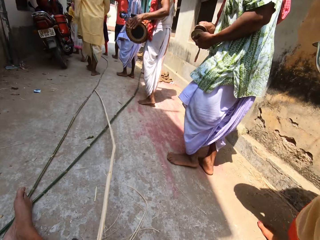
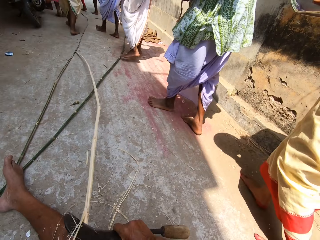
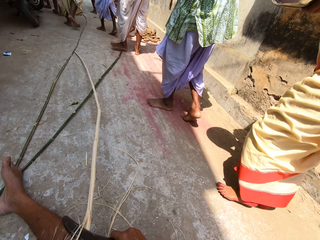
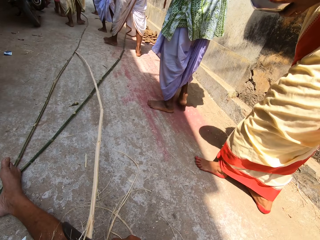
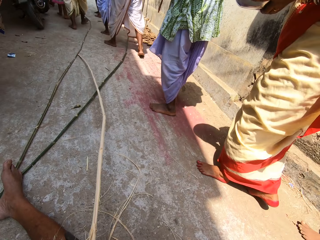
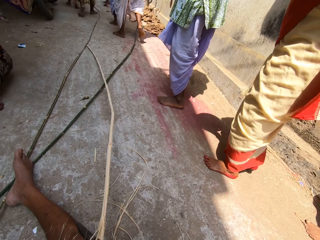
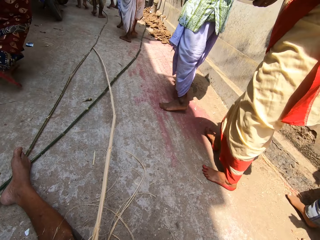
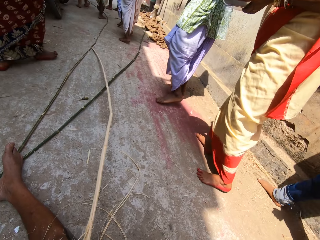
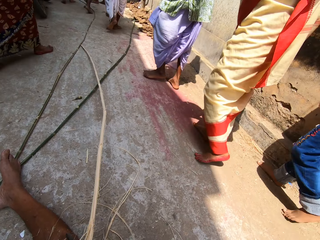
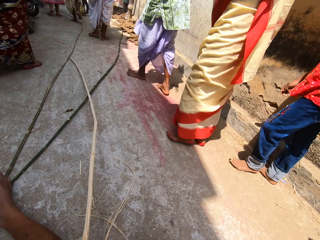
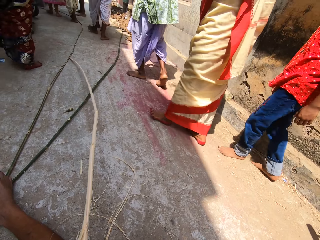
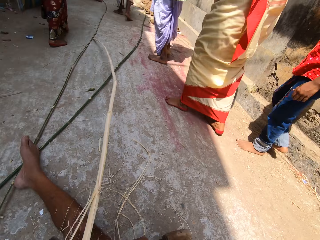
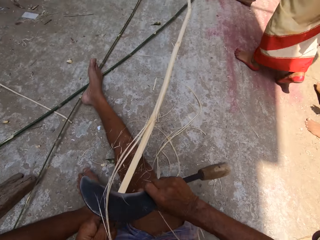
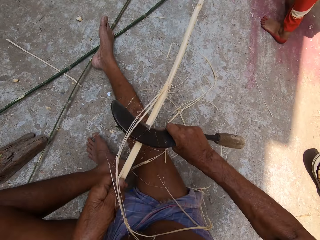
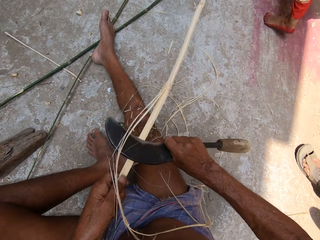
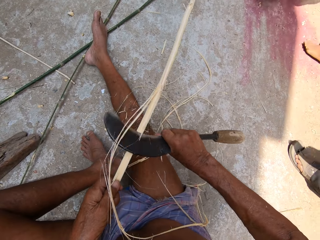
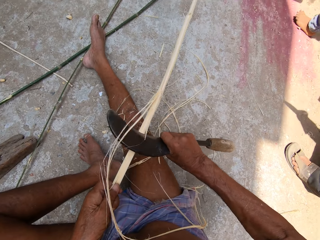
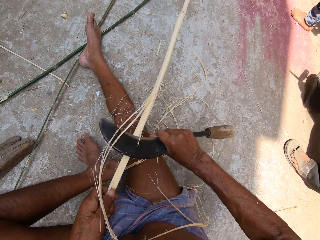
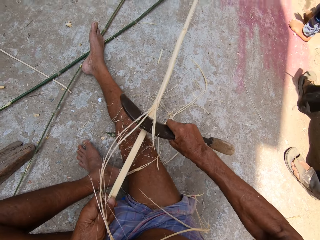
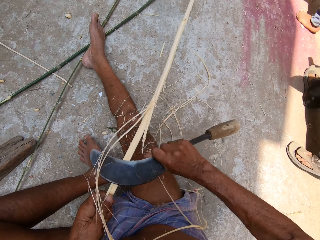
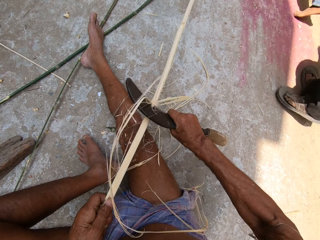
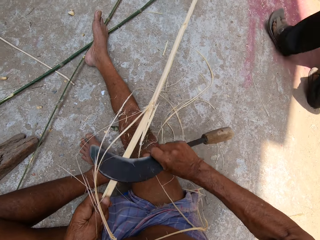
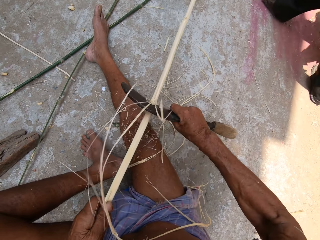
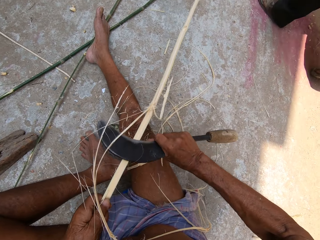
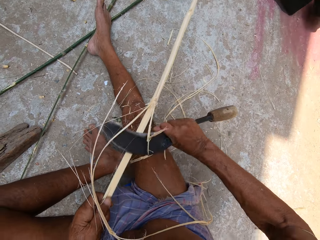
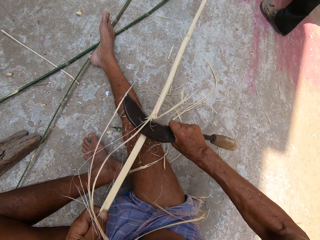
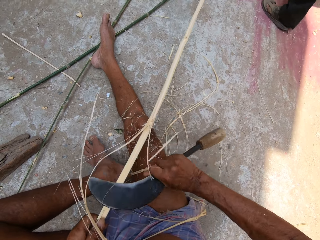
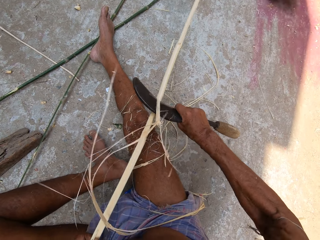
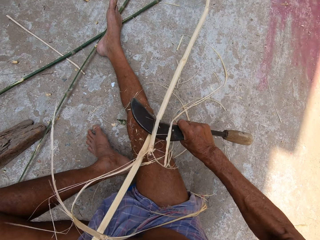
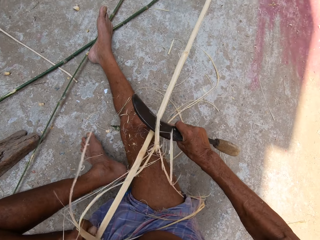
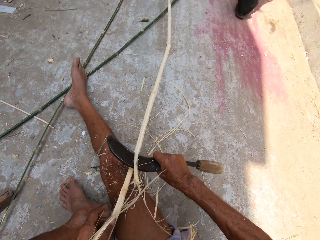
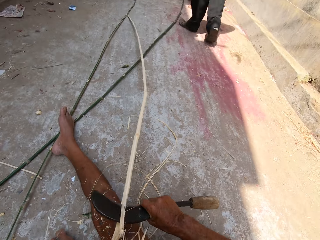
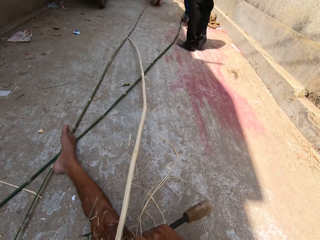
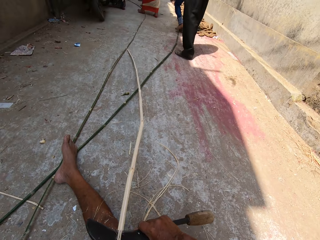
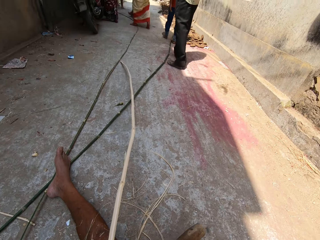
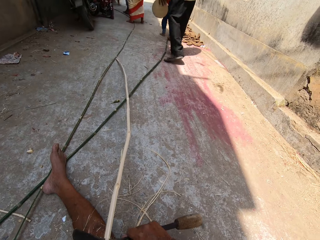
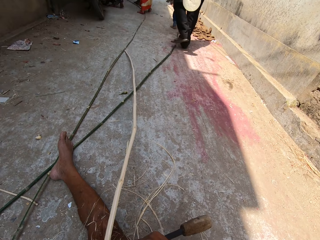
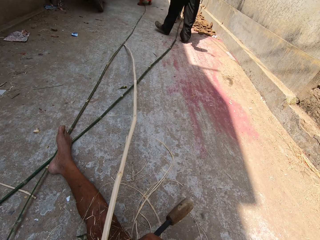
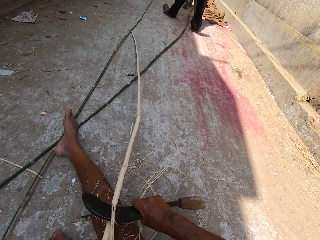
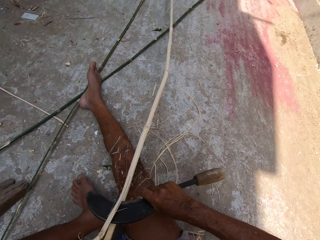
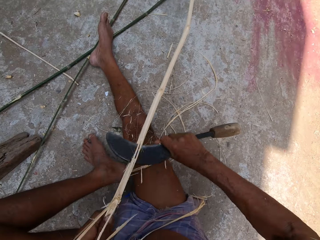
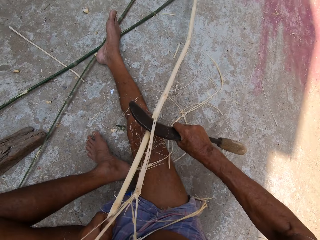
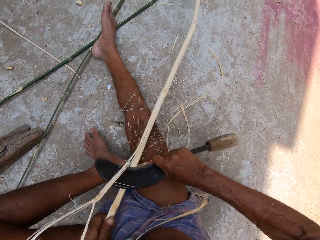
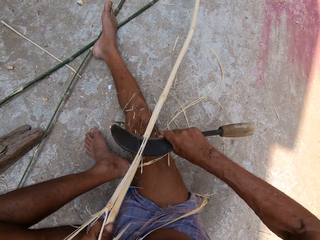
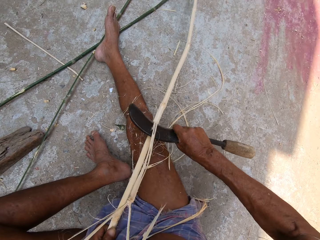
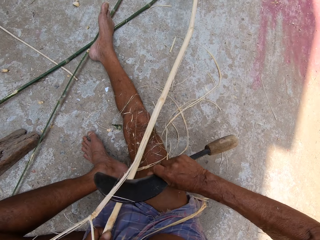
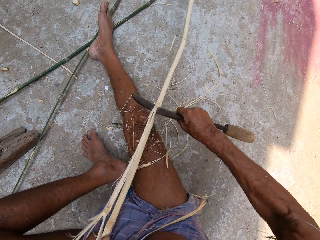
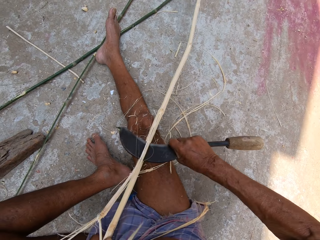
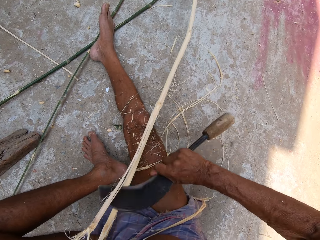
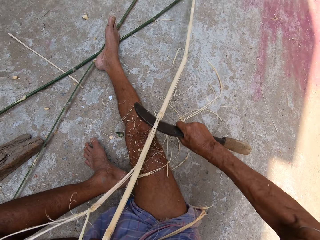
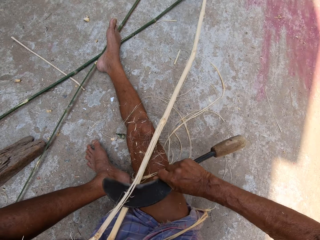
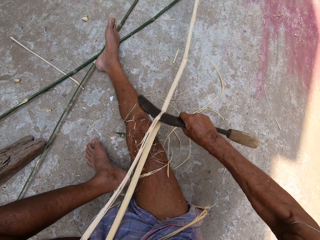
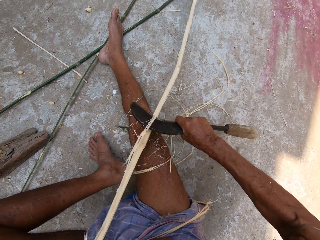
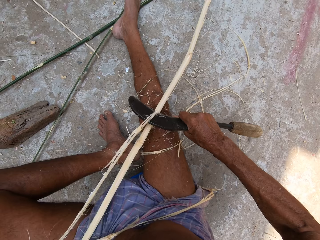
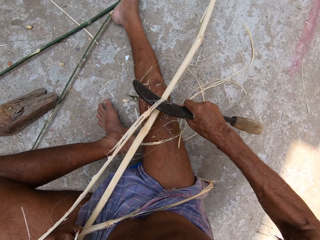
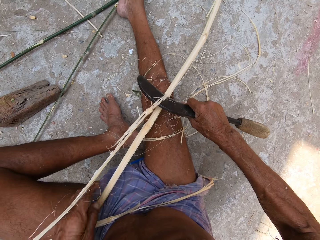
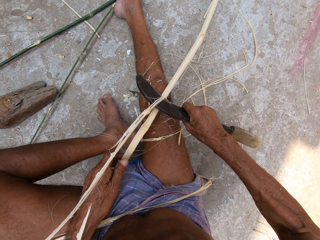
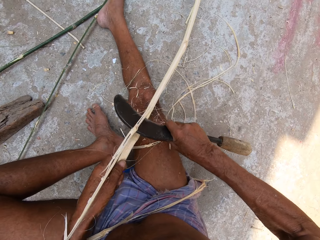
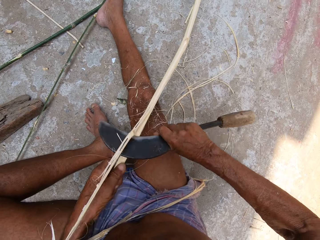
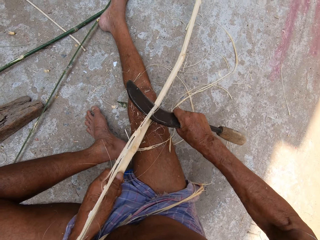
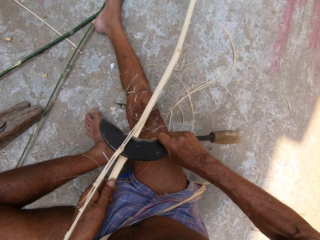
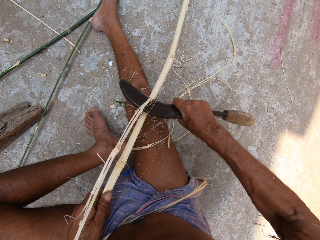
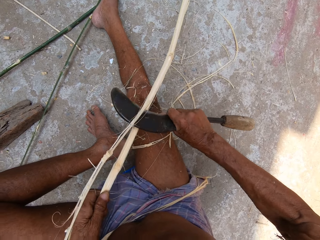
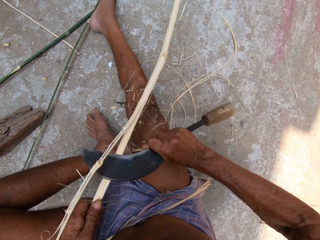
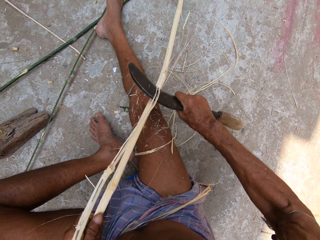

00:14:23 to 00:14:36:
The camera wearer looks around. He scrapes the stick with the hand sickle in his right hand. He scrapes the stick with the hand sickle in his right hand again.

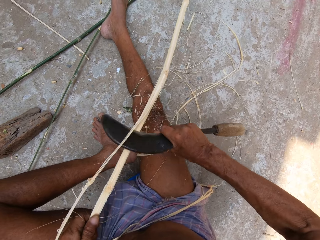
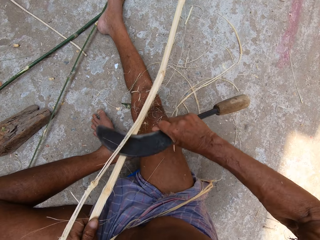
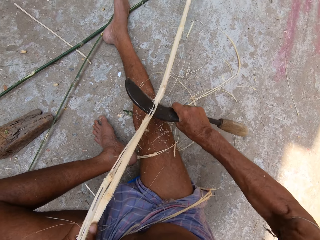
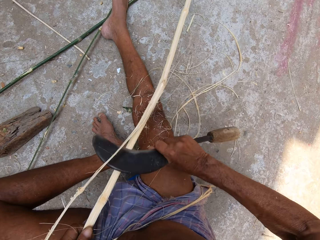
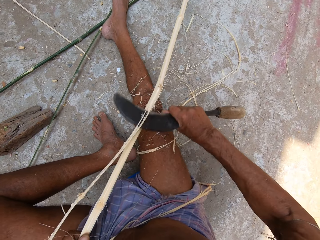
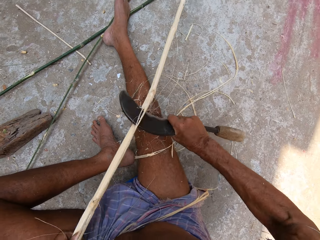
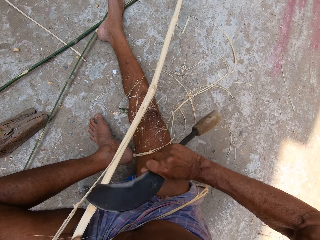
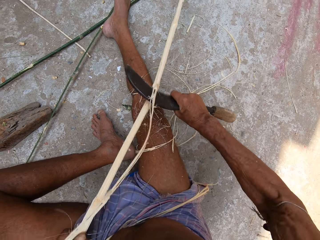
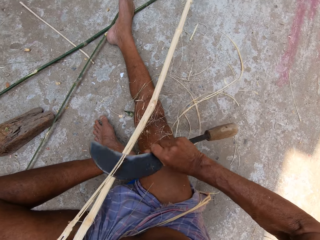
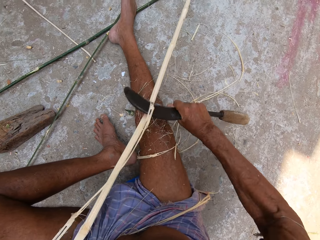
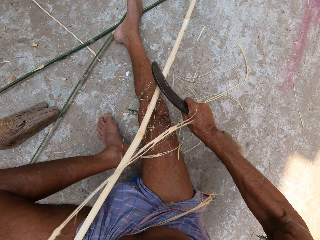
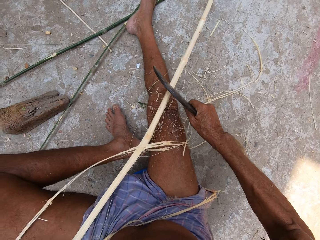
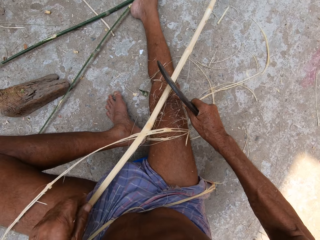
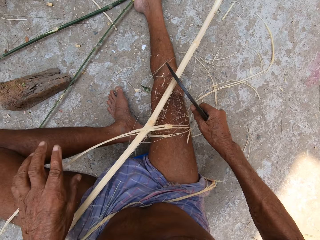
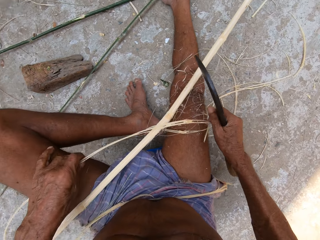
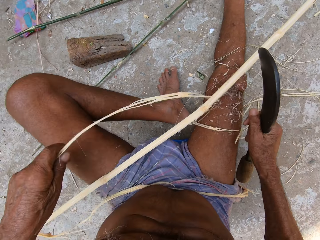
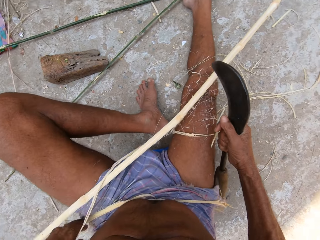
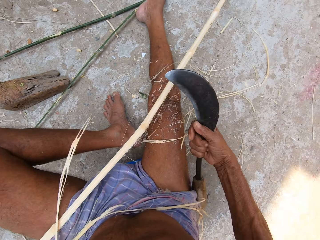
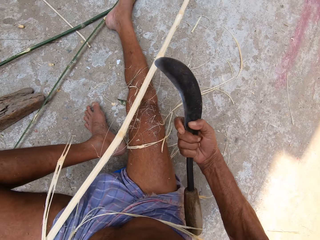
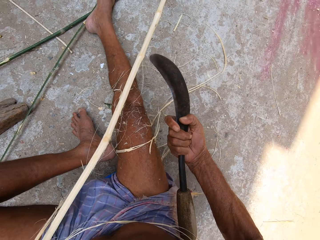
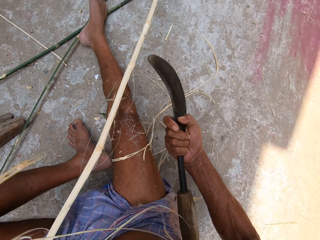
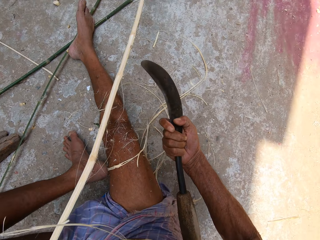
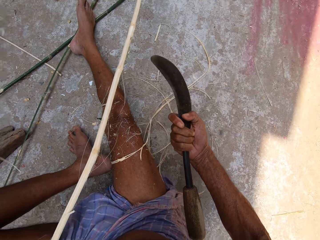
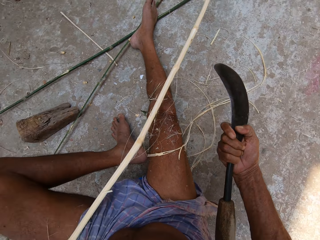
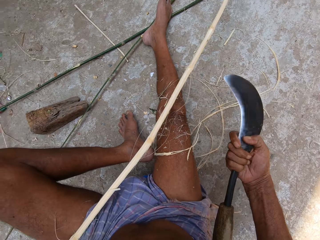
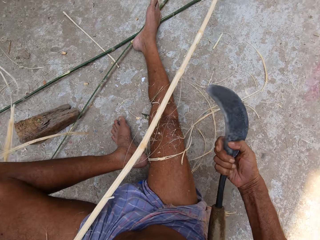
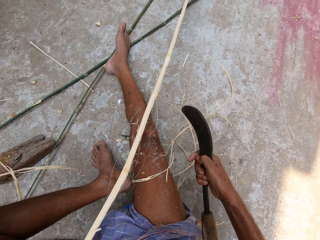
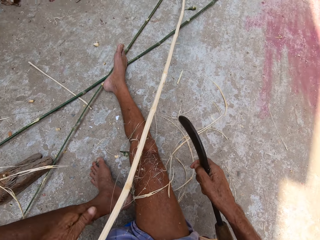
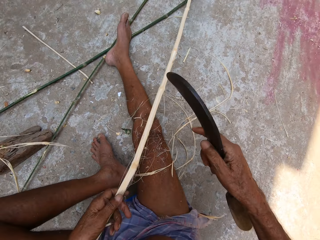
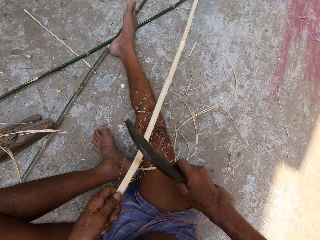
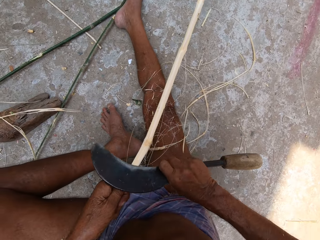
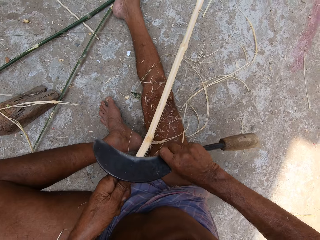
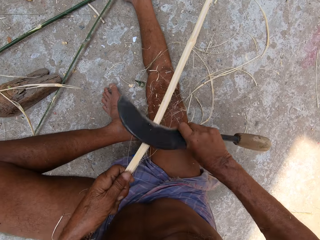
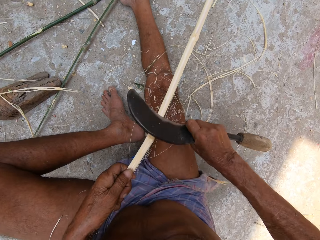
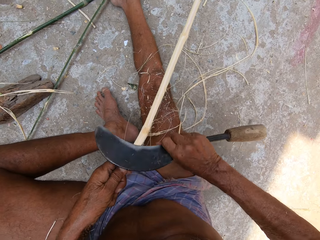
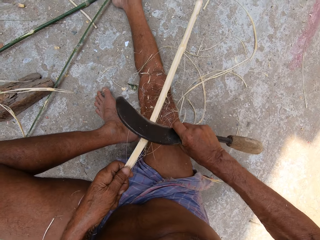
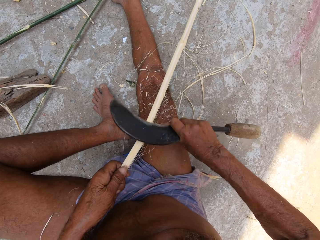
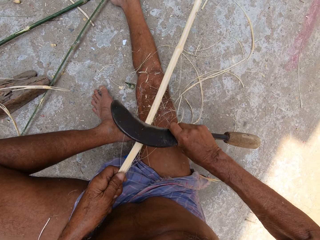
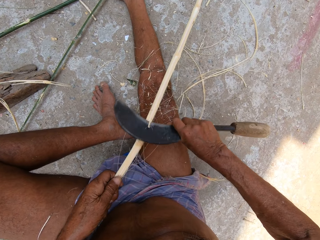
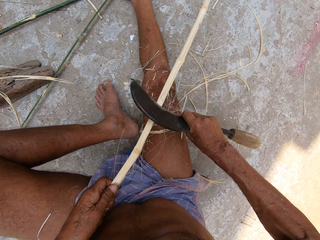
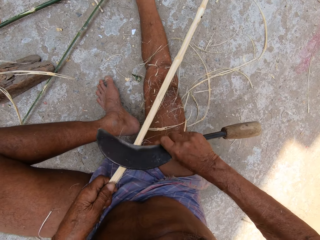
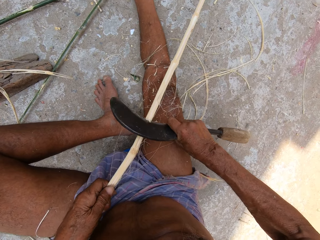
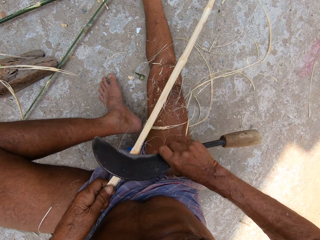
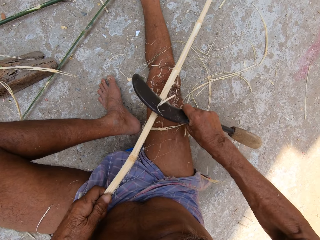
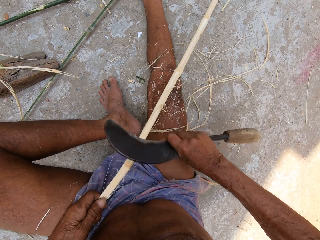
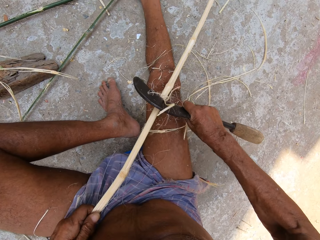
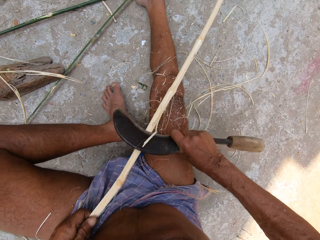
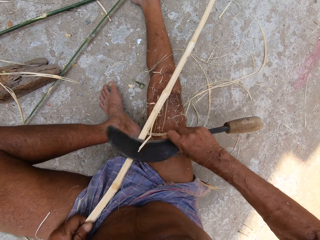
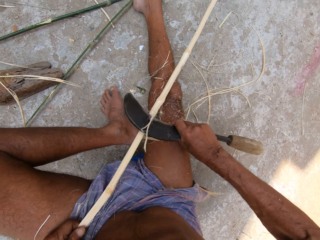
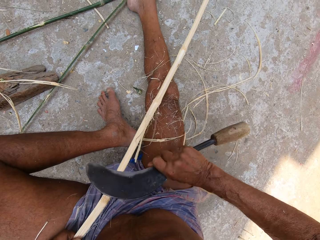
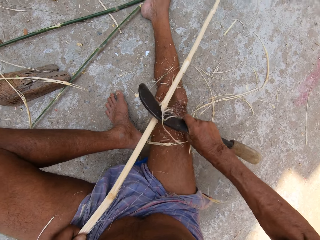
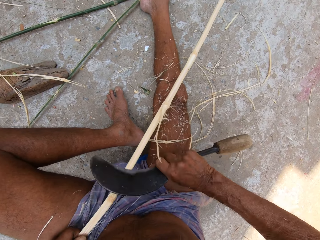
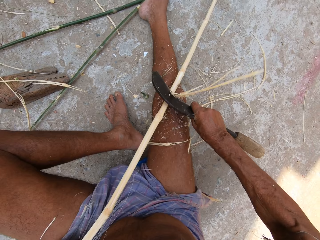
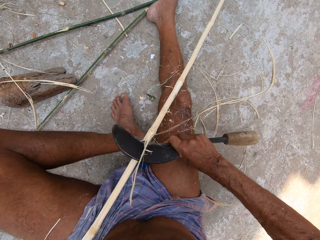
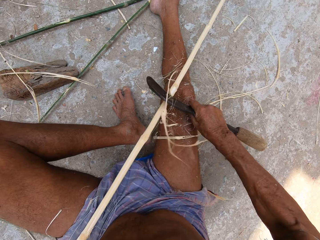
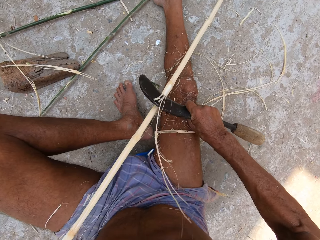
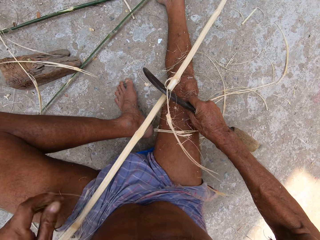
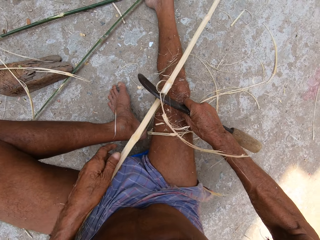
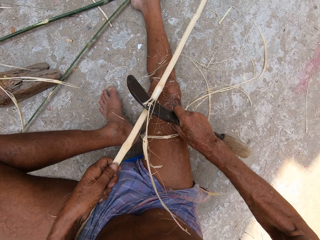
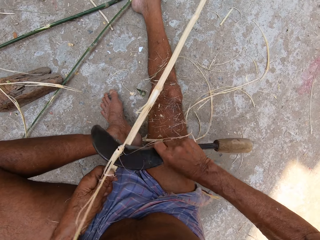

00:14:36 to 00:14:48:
The camera wearer picks tree fibers. He throws the scrapes of the stick on the ground with his left hand. He scrapes the stick with the hand sickle in his right hand.
